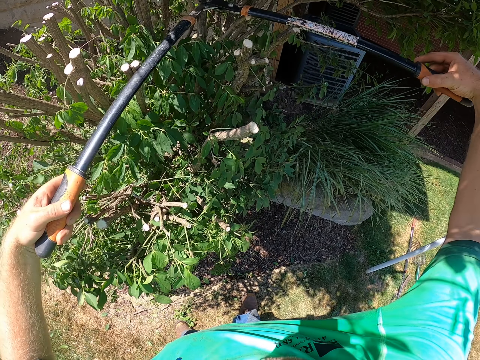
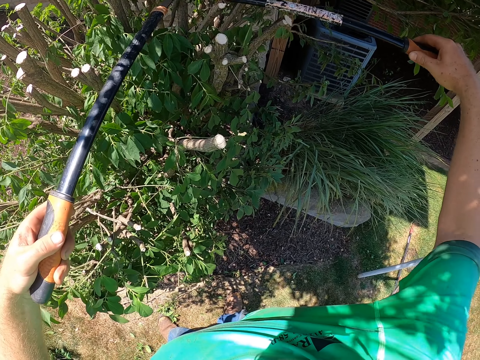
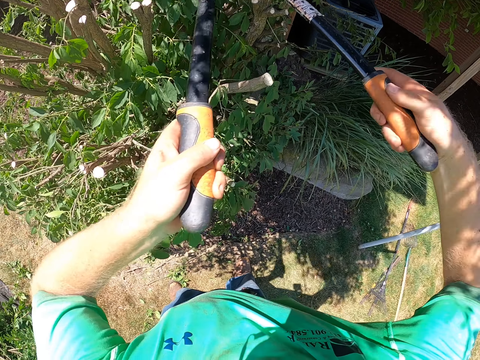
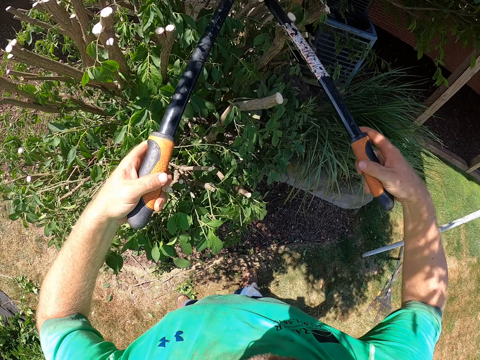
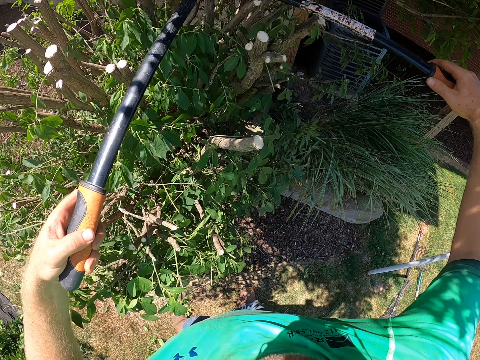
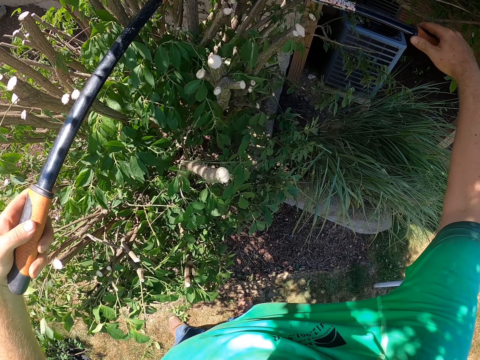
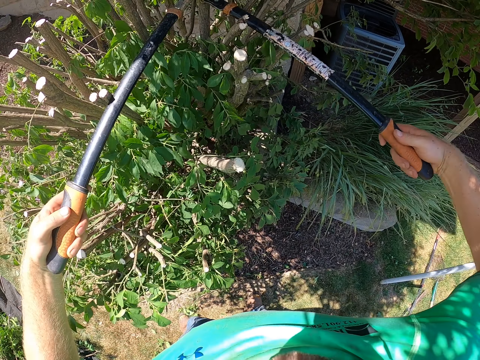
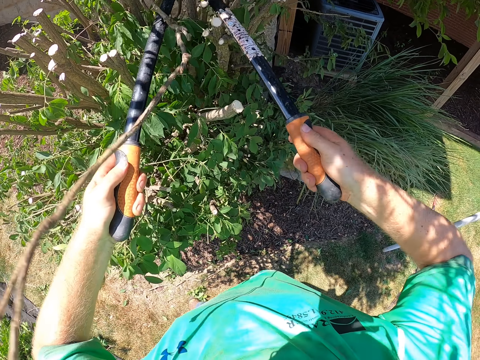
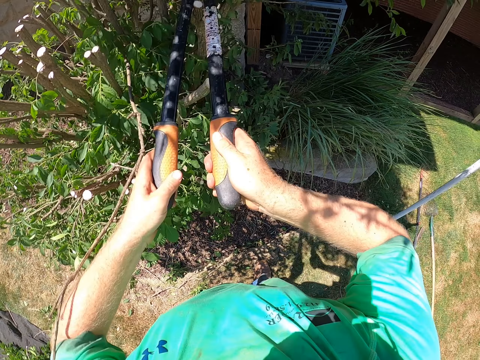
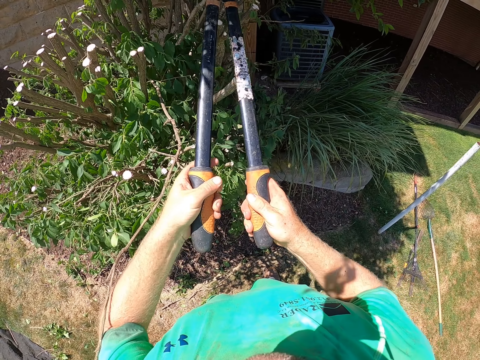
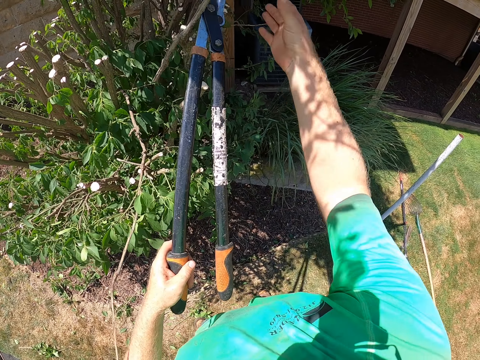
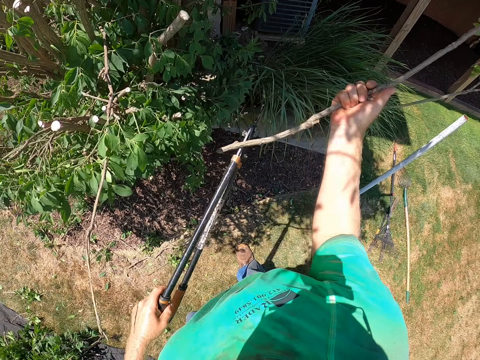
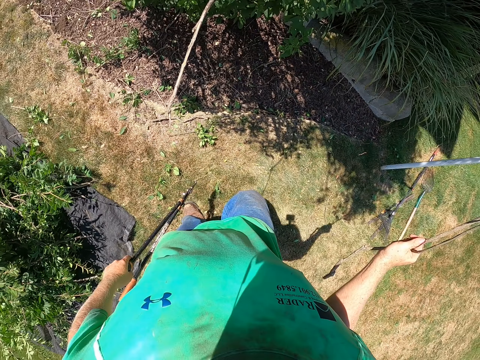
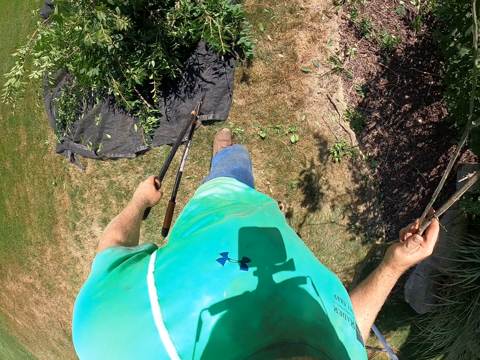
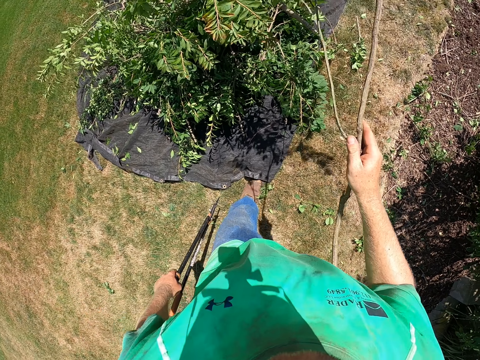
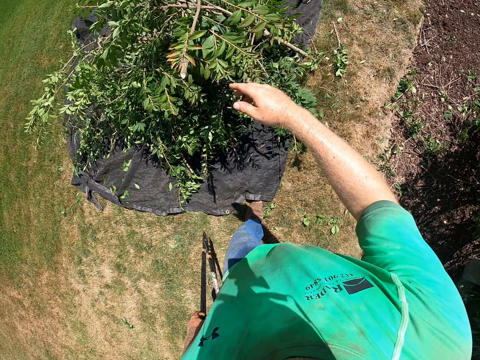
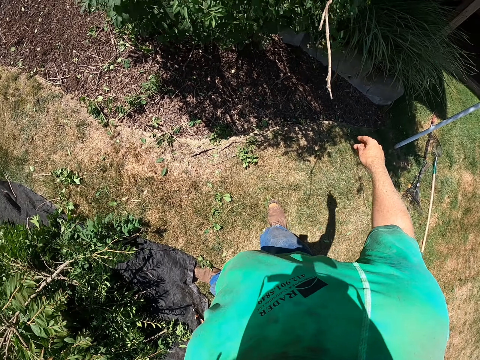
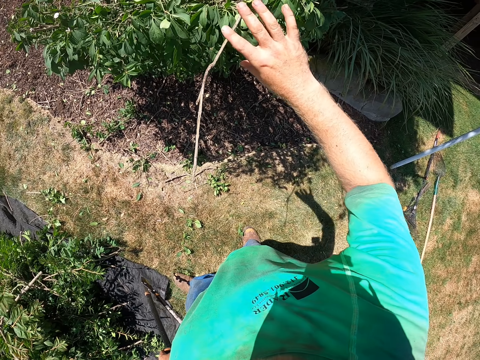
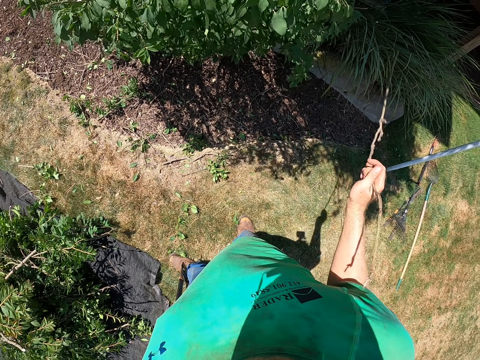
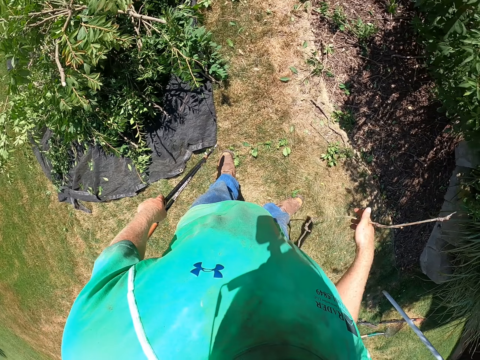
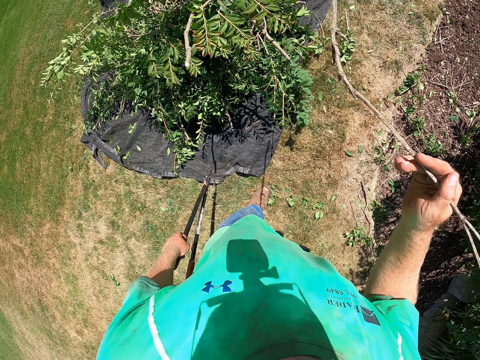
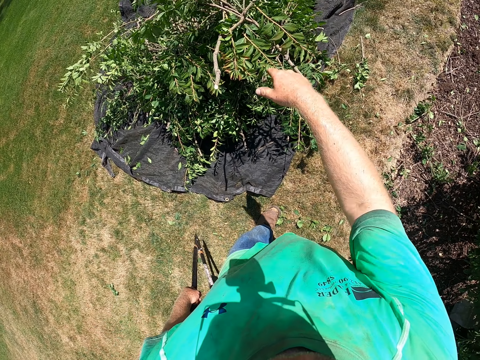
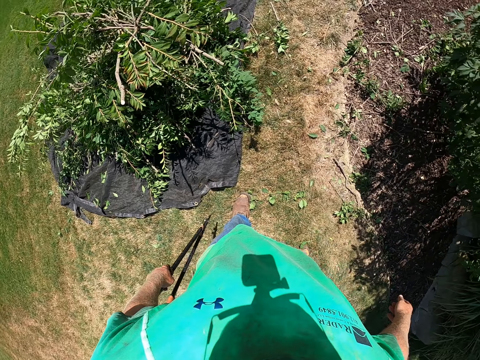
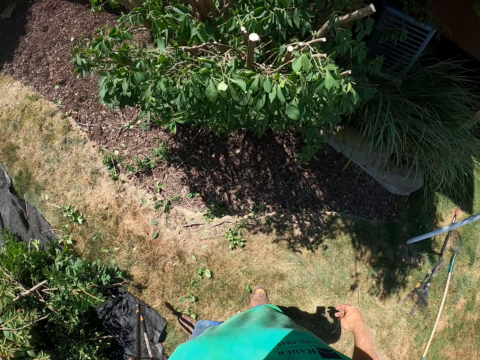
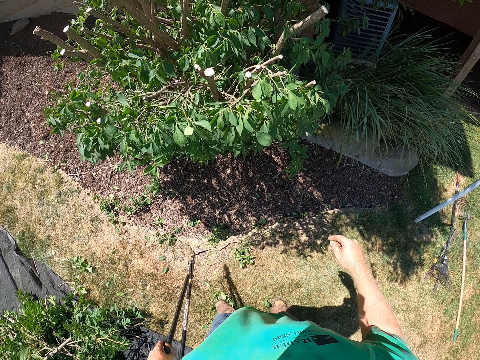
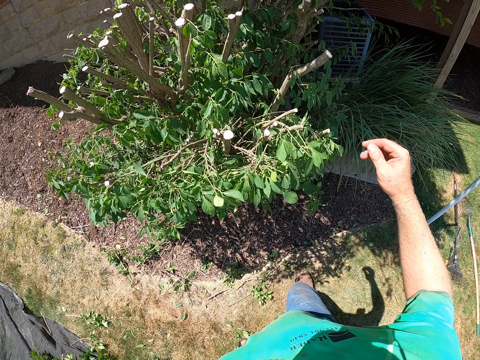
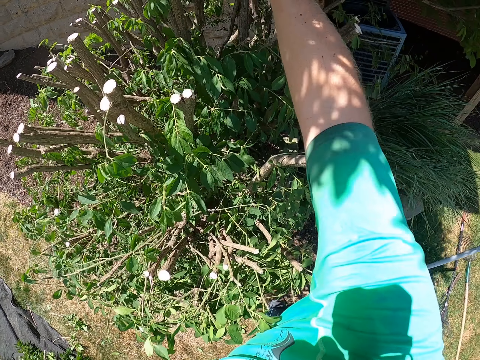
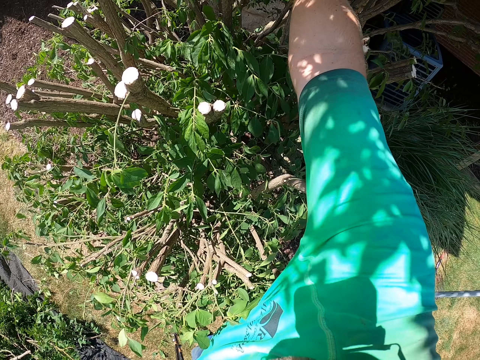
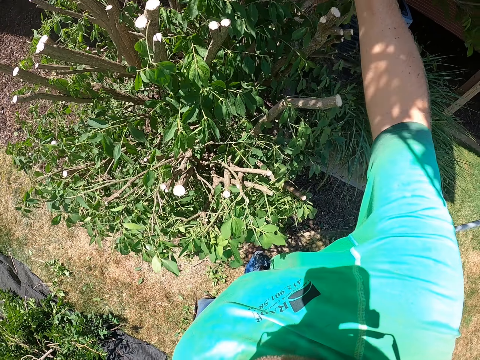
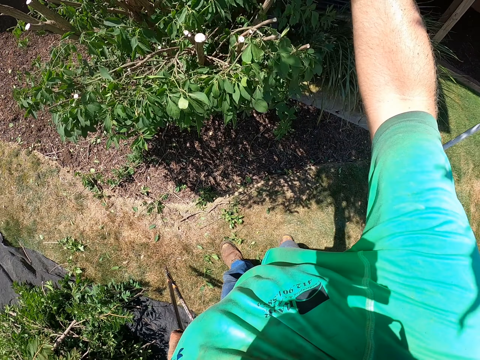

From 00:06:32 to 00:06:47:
The camera wearer holds a trimmed branch with his right hand. He picks the branch. He throws the trimmed branch in his right hand on the piece of cloth on the ground. He holds a trimmed branch with his right hand. He picks the branch. He throws the trimmed branch in his right hand on the piece of cloth on the ground. He holds a trimmed plant with his right hand. He picks the branch.

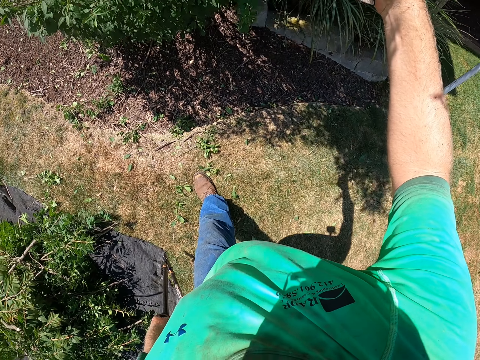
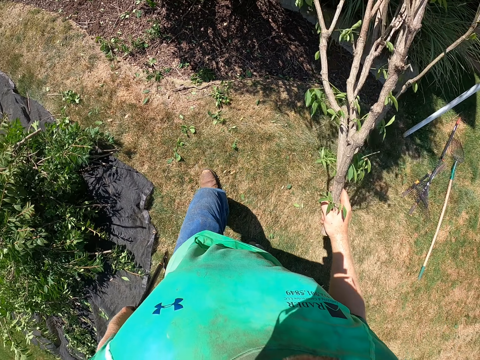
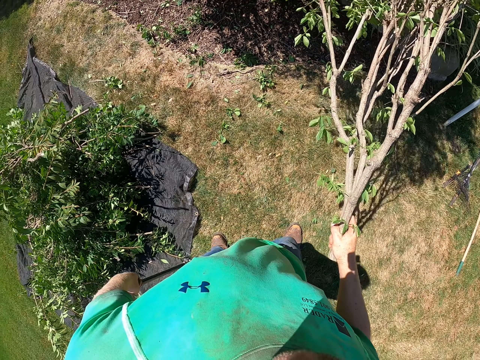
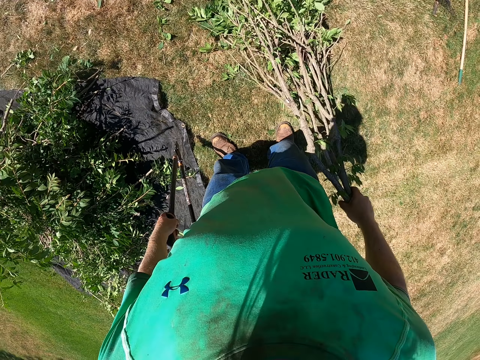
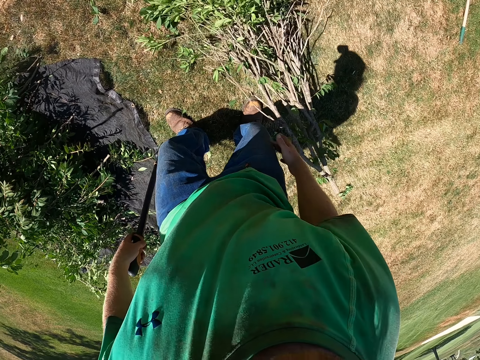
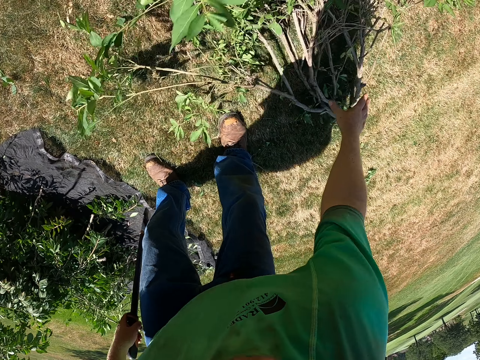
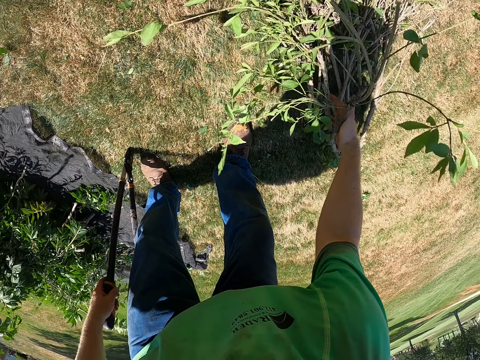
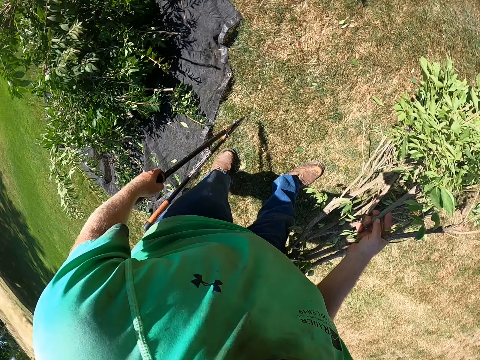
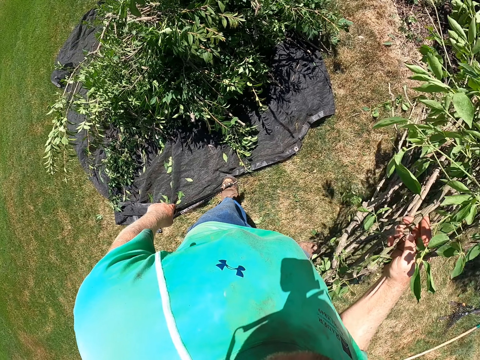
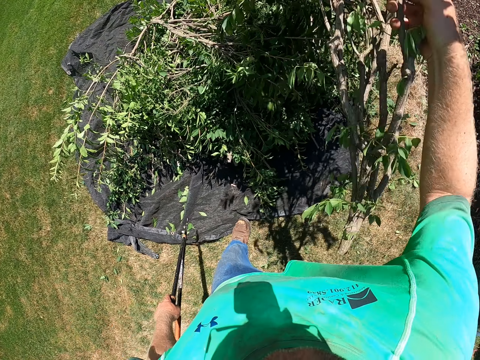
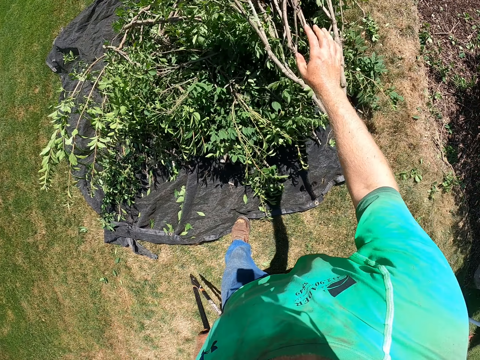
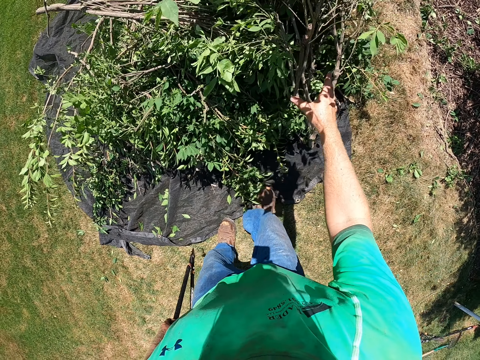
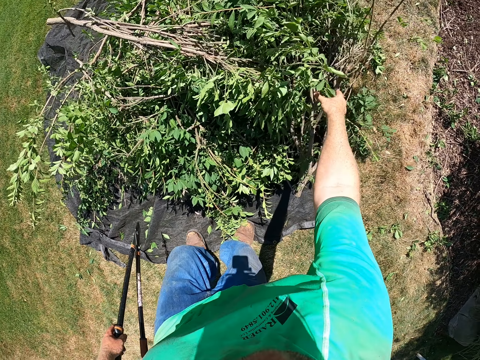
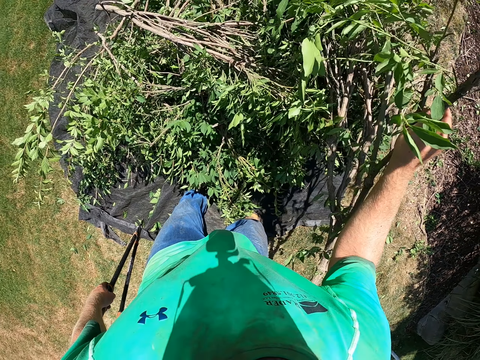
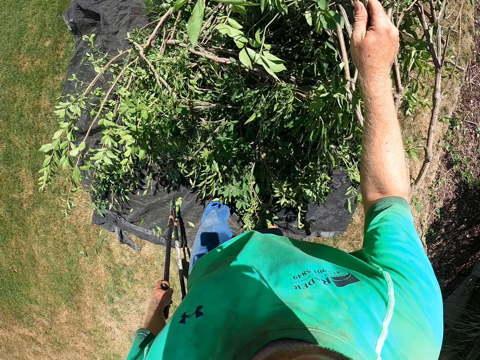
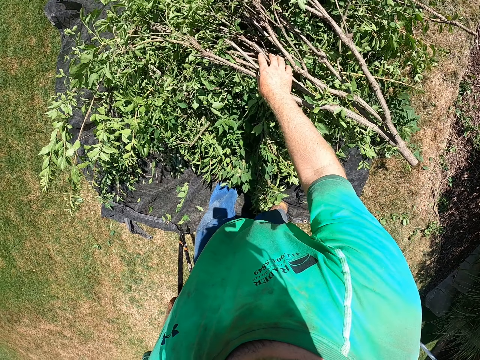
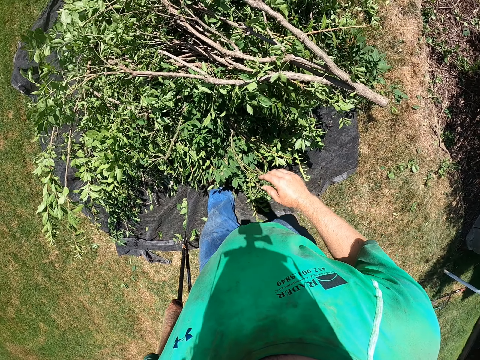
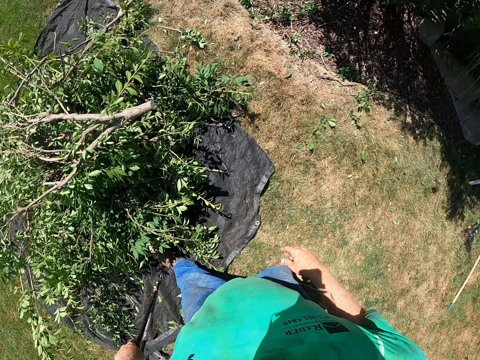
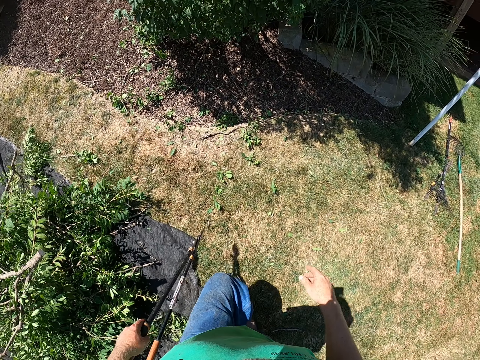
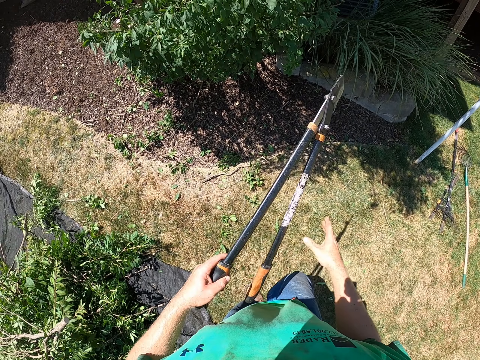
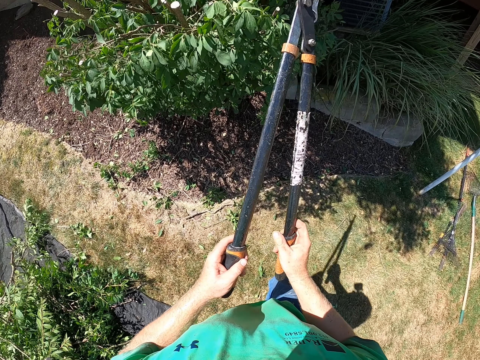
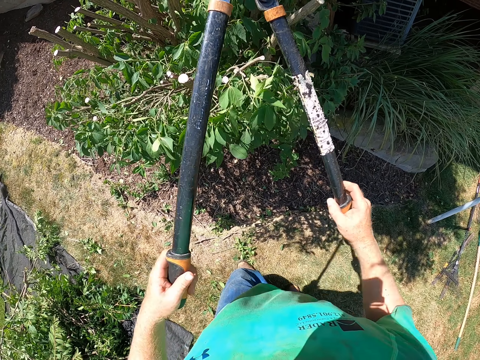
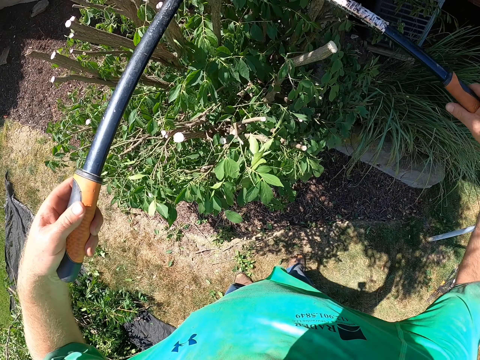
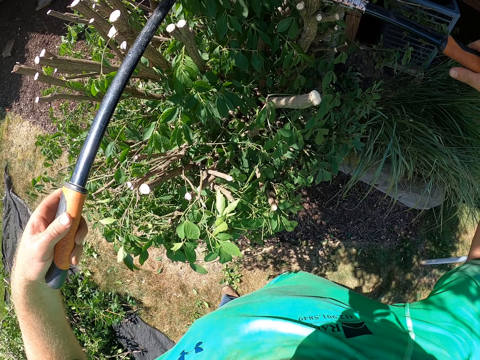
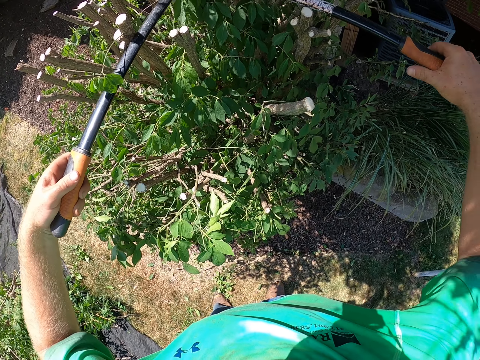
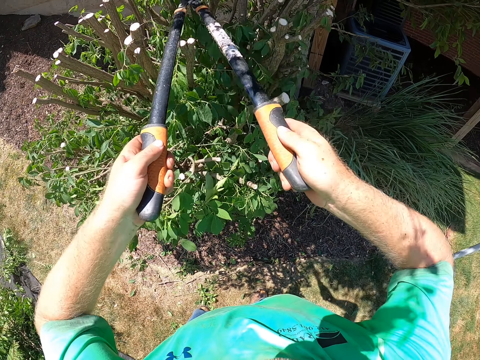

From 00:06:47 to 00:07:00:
The camera wearer drops the trimmed plant in his right hand on the ground. He picks up the trimmed plant on the ground with his right hand. He throws the trimmed plant in his right hand on the piece of cloth on the ground. He picks up the trimmed plant from the piece of cloth on the ground with his right hand. He moves a branch. He throws the trimmed plant in his right hand on the piece of cloth on the ground. He turns around. He holds pruning shears with both hands. He trims the plant with the pruning shears in his hands.
